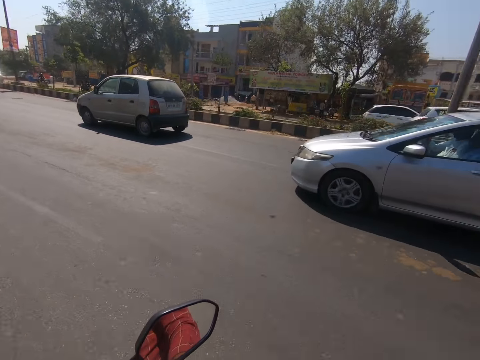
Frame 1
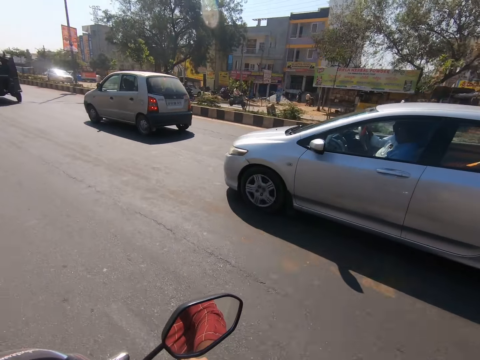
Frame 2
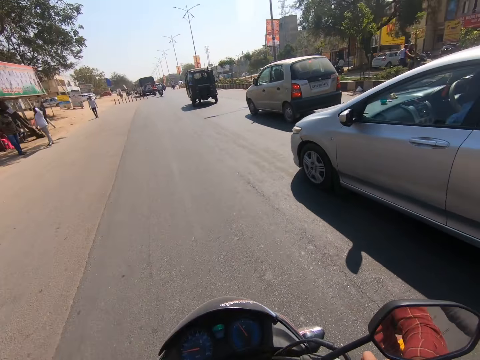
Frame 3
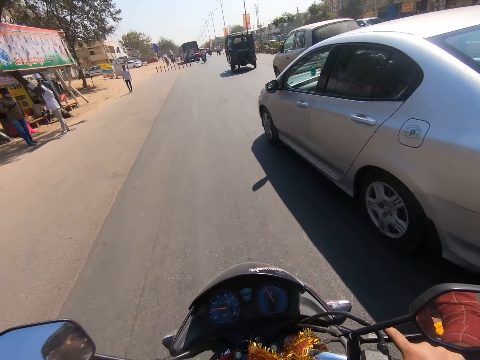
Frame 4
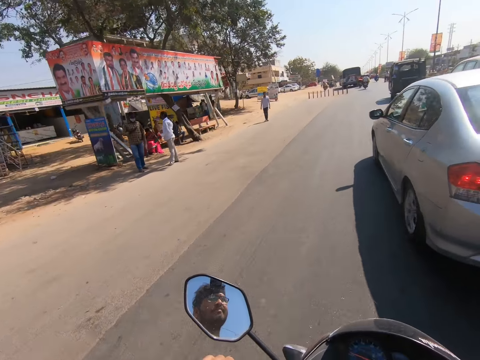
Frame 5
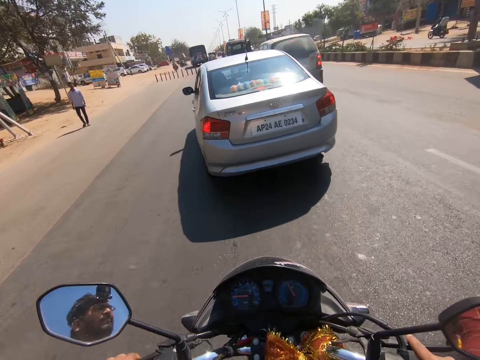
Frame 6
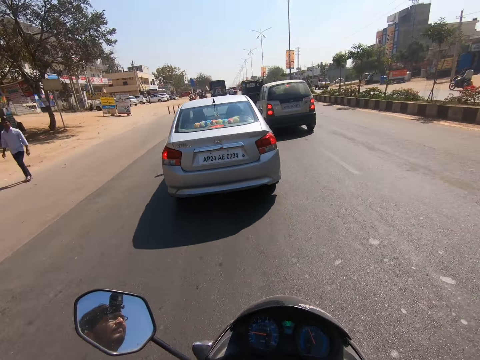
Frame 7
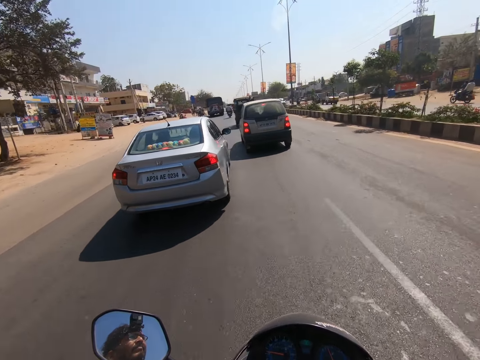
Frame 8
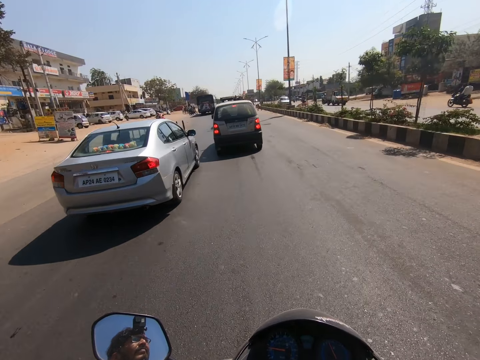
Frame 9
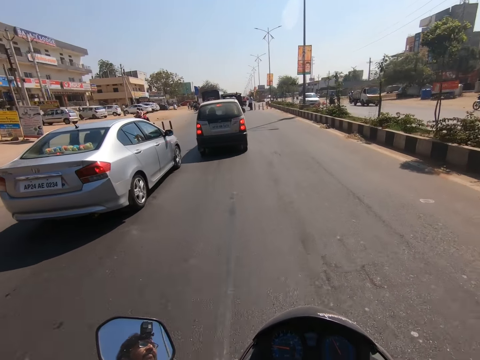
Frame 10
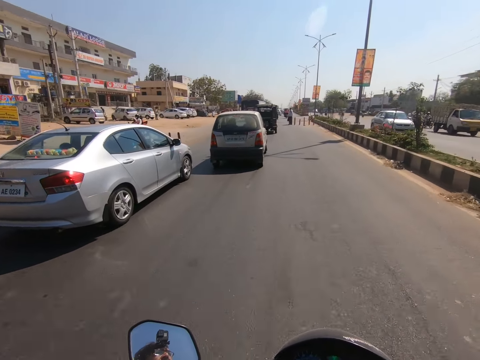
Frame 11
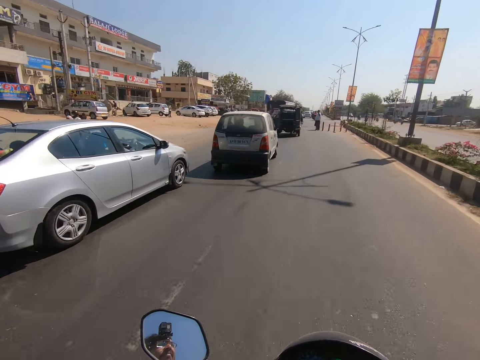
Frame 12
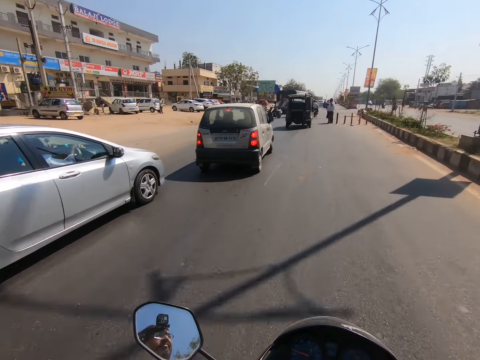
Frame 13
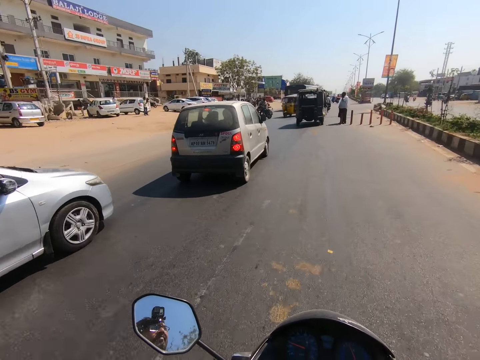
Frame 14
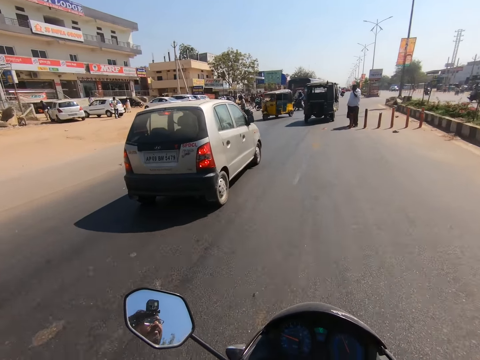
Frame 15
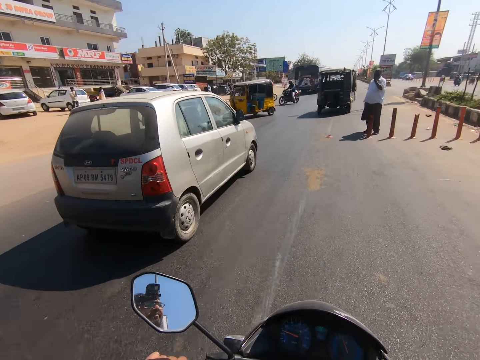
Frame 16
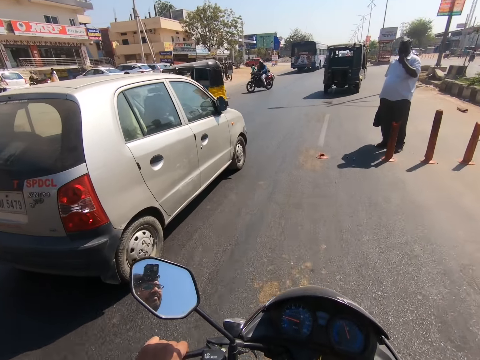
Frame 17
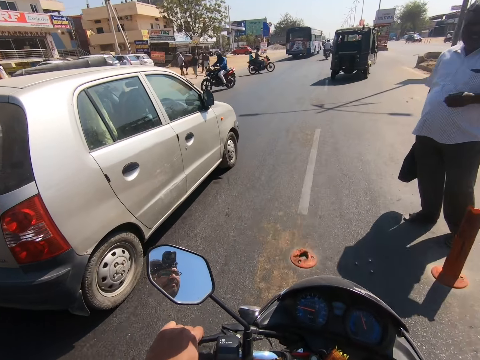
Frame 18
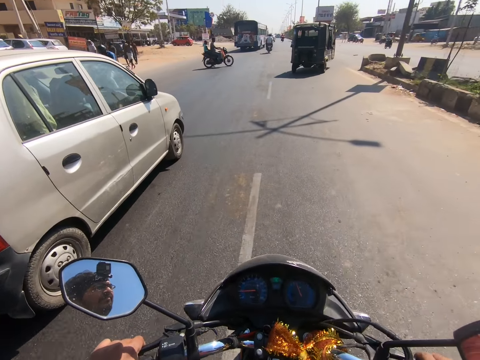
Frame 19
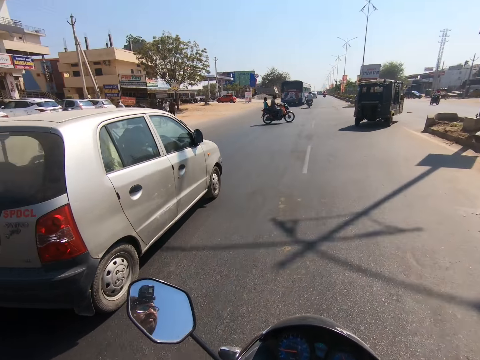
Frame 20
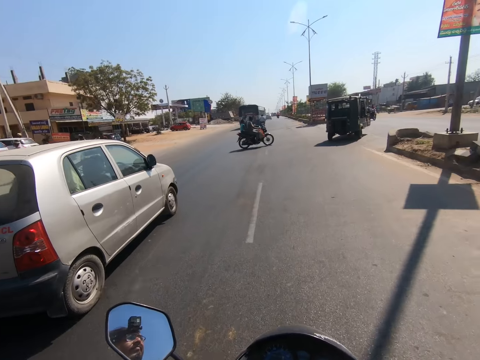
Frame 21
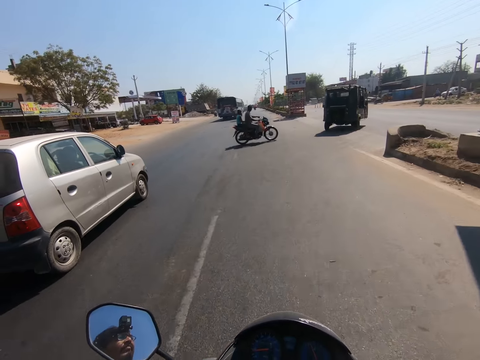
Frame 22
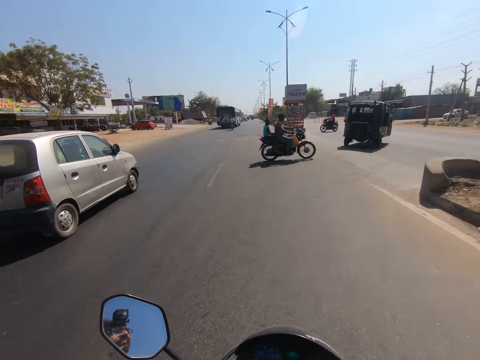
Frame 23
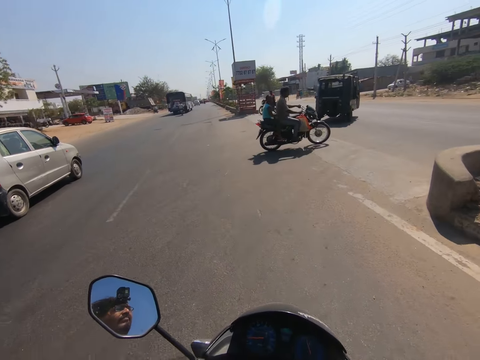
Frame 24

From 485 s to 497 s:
A silver car drives past the camera wearer. The camera wearer rides past the silver car.

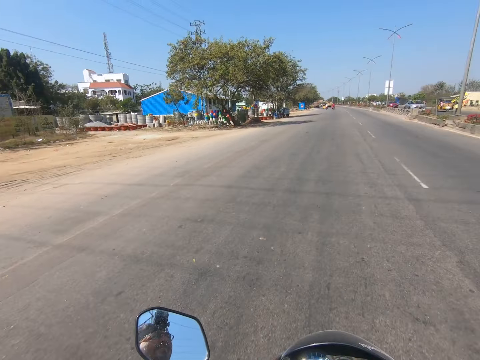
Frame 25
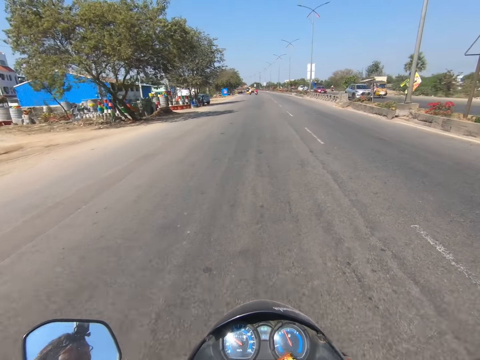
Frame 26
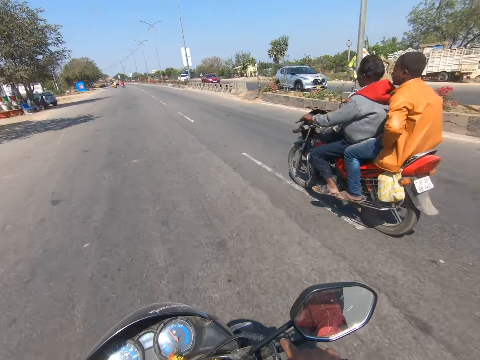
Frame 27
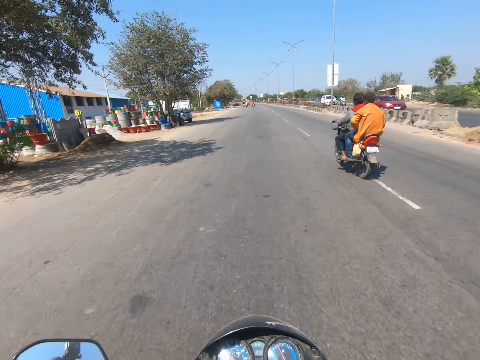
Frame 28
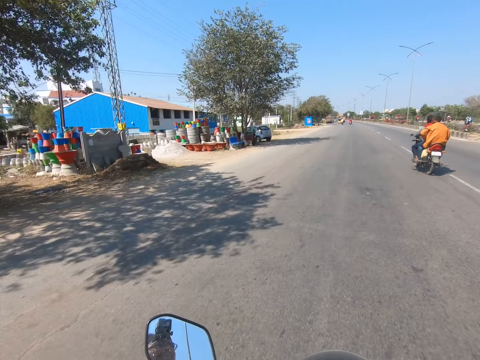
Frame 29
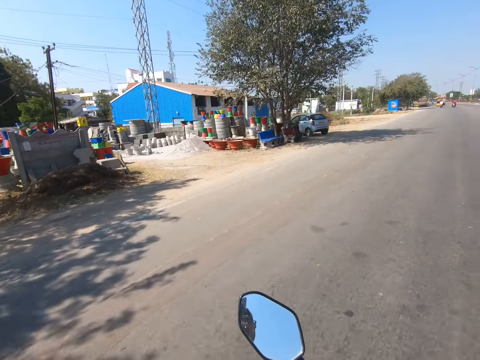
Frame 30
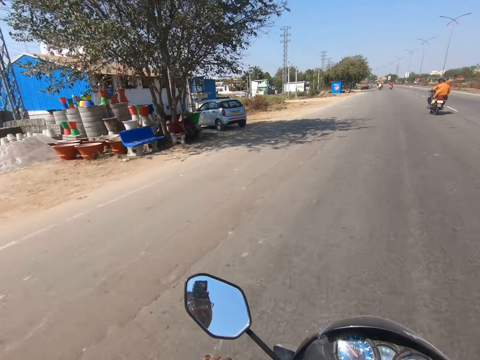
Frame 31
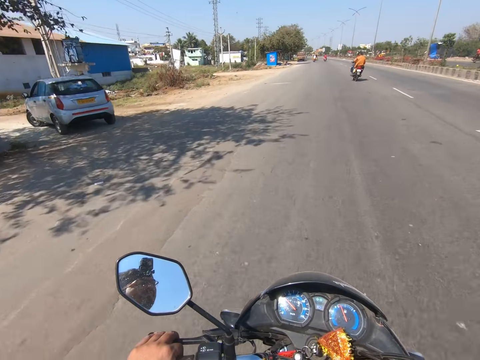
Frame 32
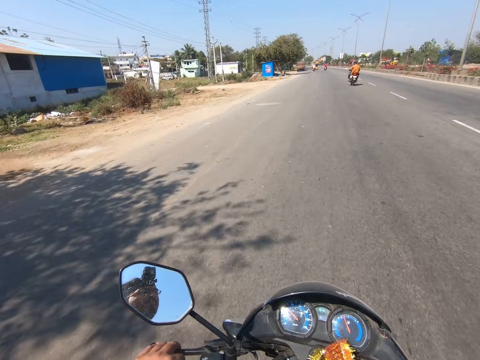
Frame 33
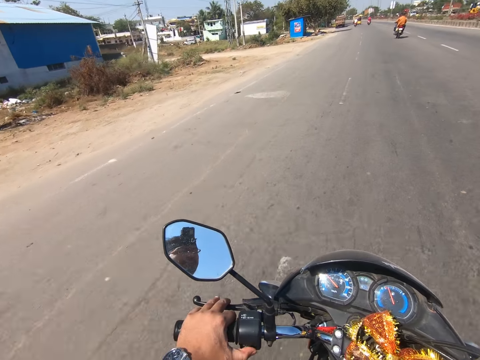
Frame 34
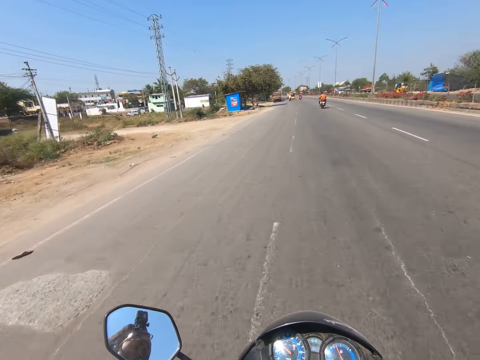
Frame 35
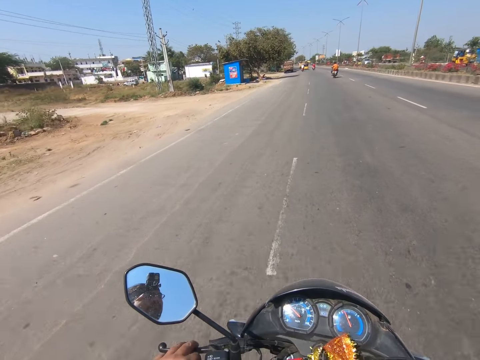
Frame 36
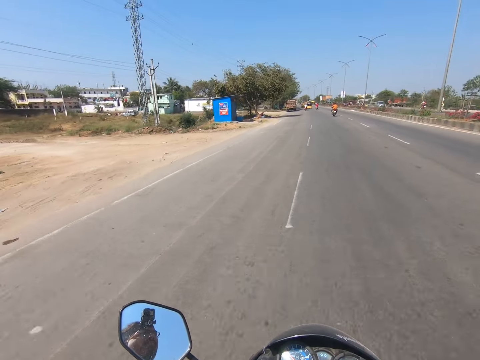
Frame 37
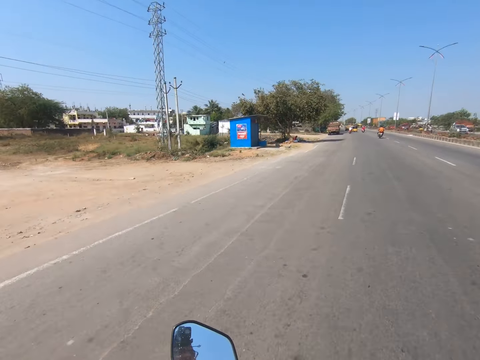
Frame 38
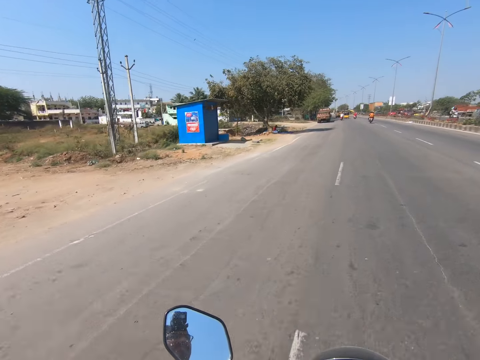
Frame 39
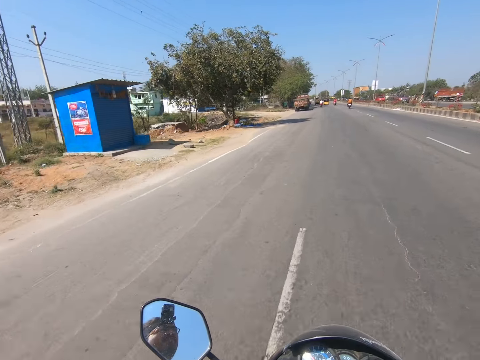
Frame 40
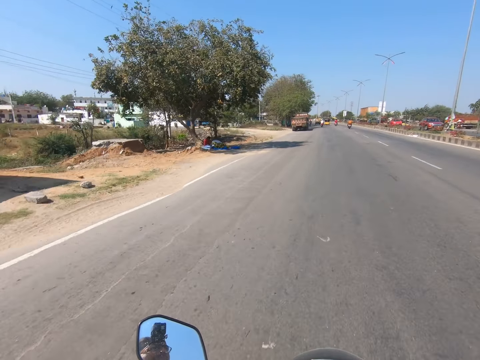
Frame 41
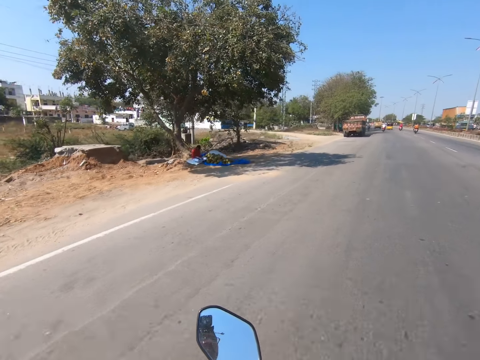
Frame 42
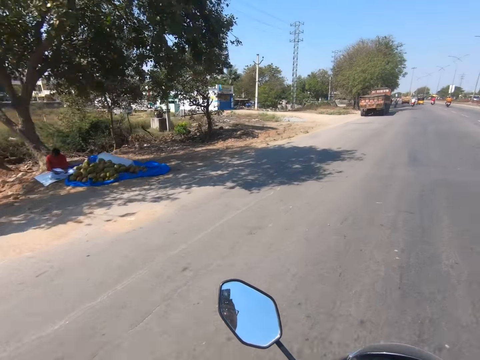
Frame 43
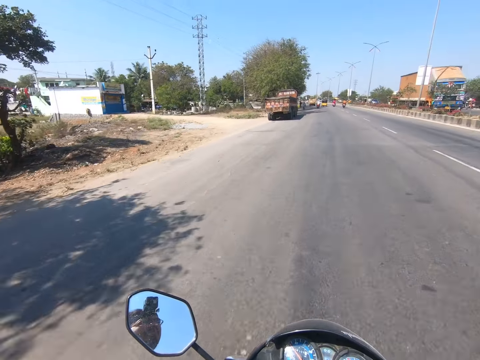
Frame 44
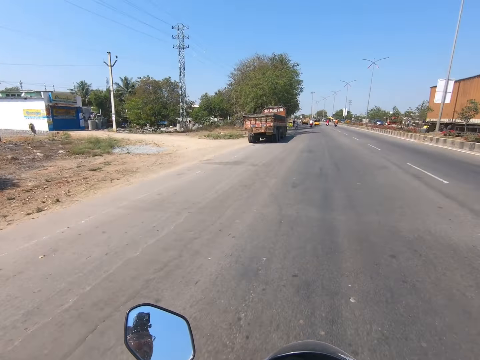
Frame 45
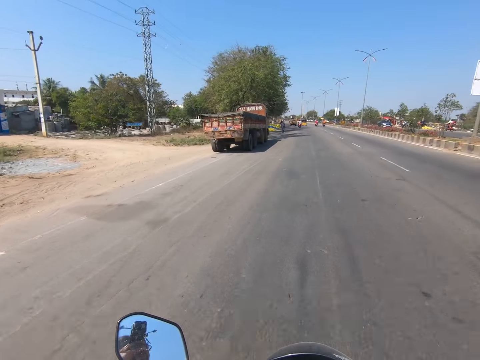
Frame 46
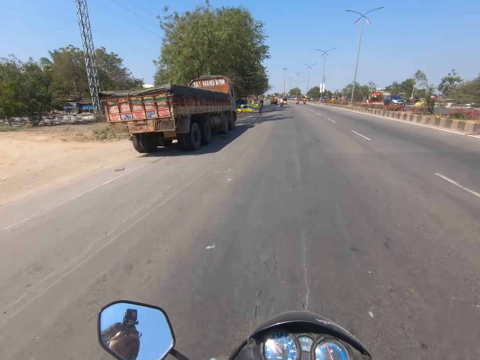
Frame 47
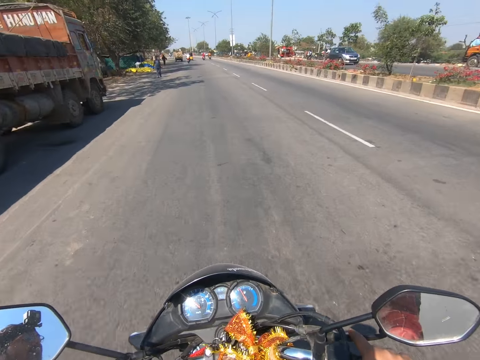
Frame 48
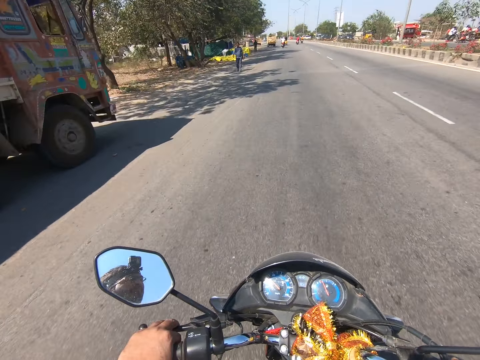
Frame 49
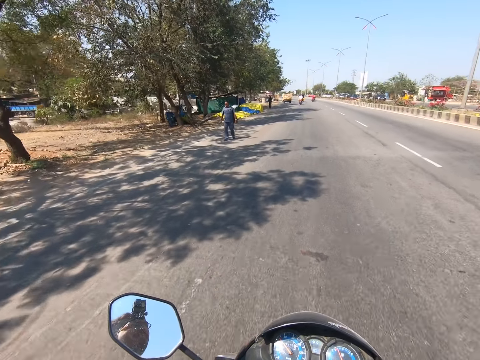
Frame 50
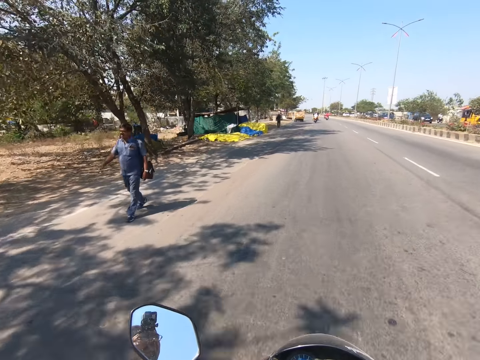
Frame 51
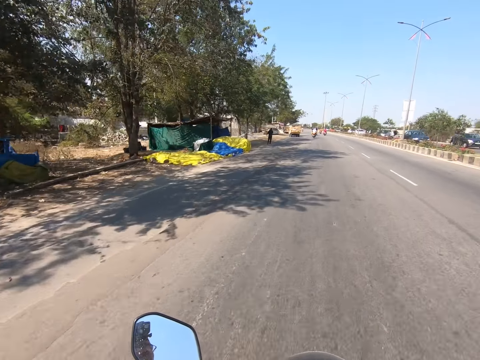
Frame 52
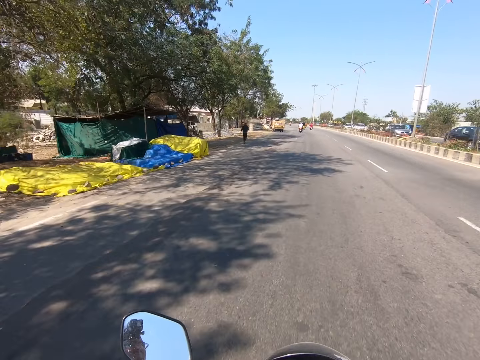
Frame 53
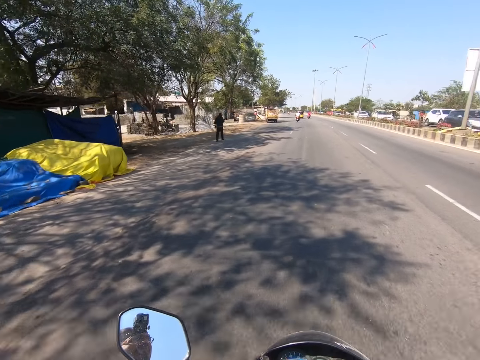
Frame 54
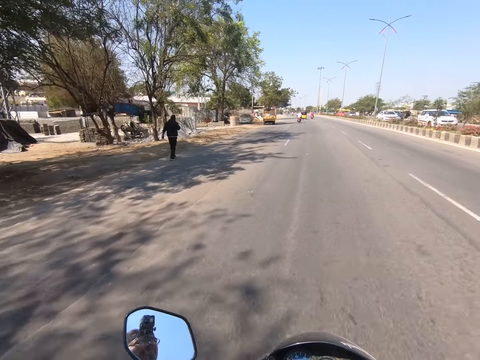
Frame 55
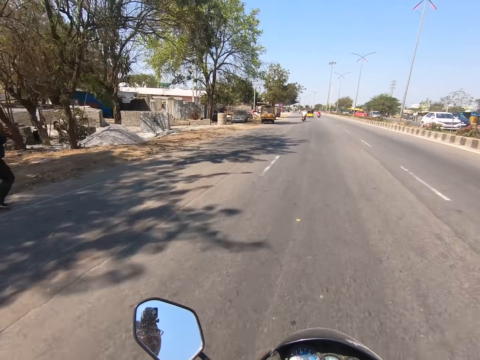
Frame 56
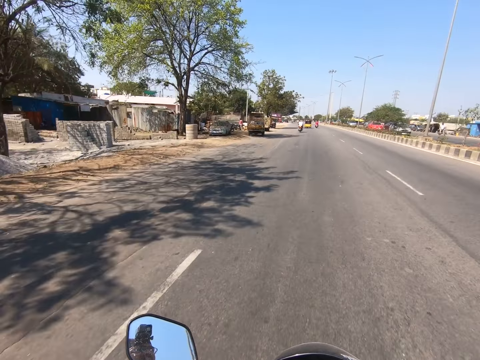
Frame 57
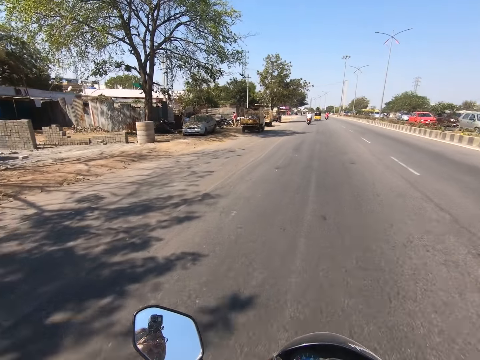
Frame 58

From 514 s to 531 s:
A silver car drives past the camera wearer. The camera wearer rides past the silver car. A truck drives past the camera wearer. The camera wearer rides past the truck. A grey car drives past the camera wearer. A black car drives past the camera wearer. A black car drives past the camera wearer repeatedly. A white car drives past the camera wearer. A white car drives past the camera wearer again. A silver car drives past the camera wearer.
